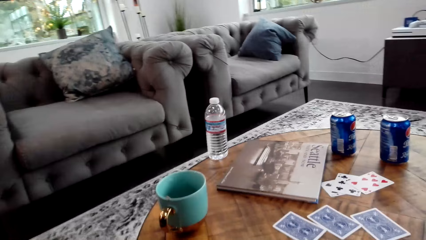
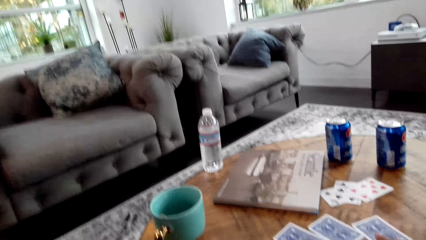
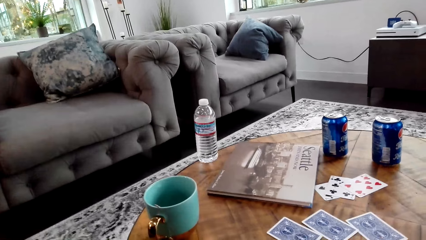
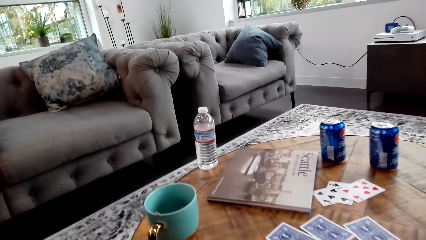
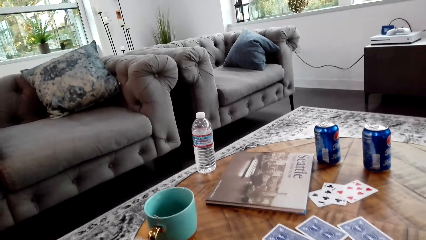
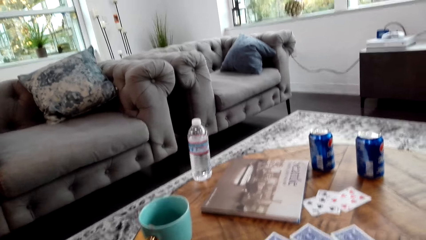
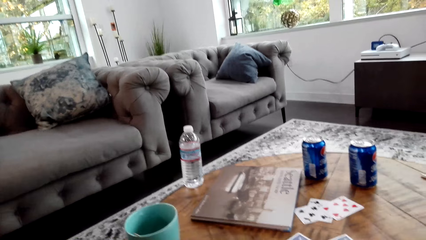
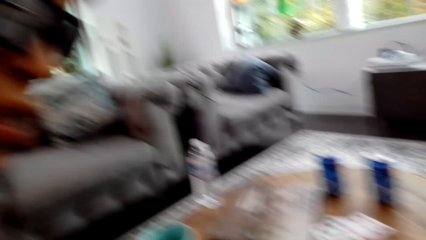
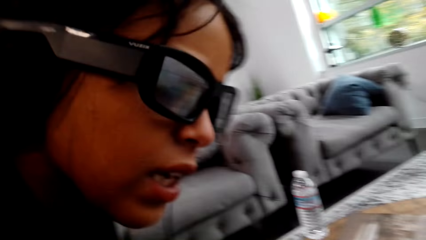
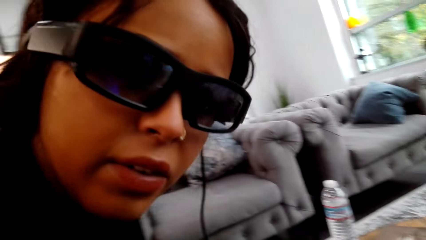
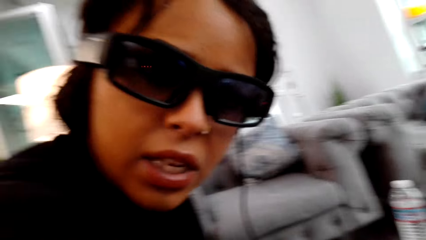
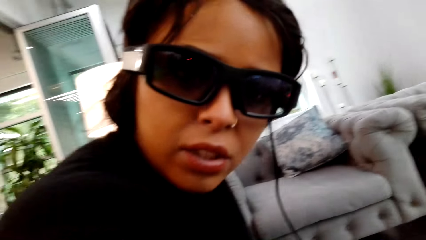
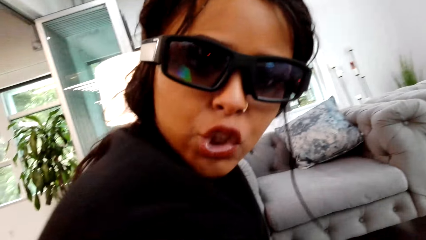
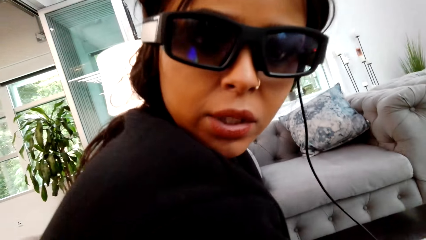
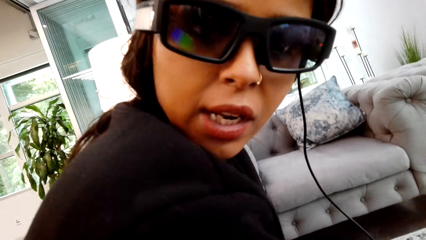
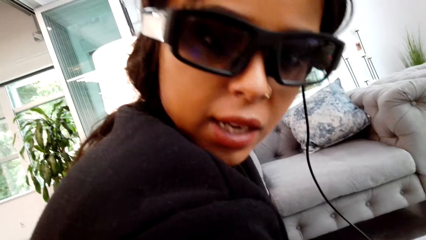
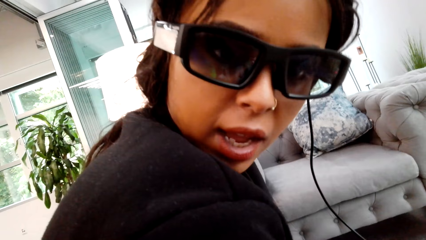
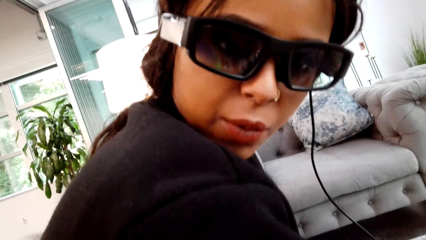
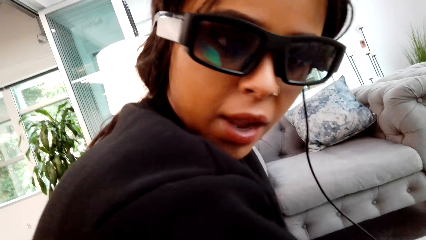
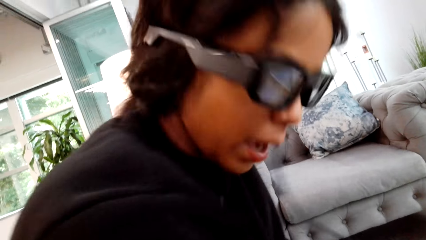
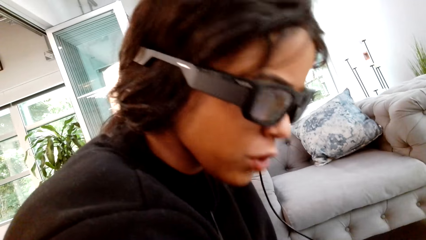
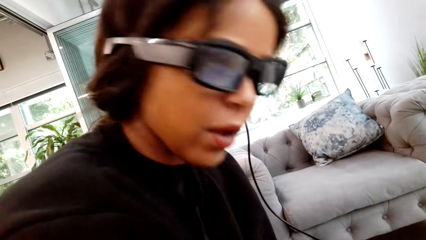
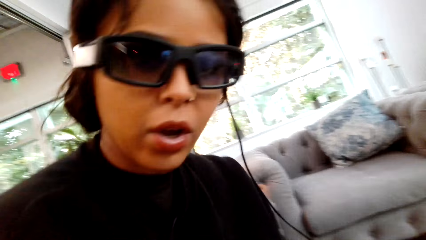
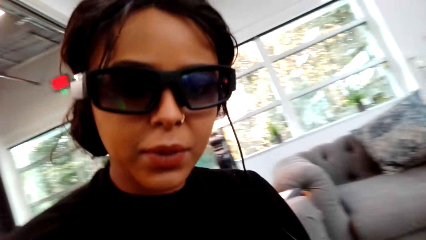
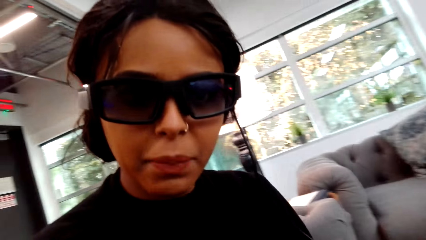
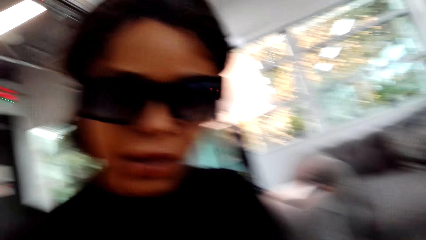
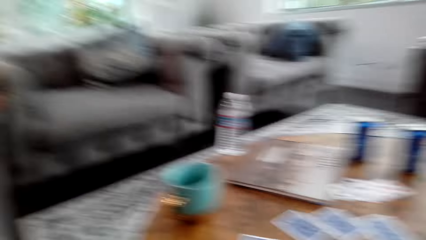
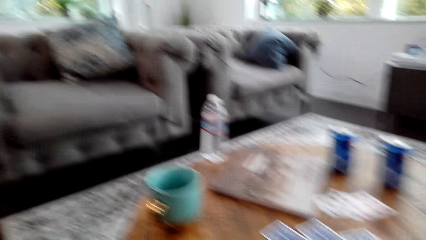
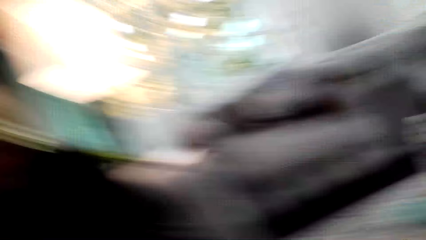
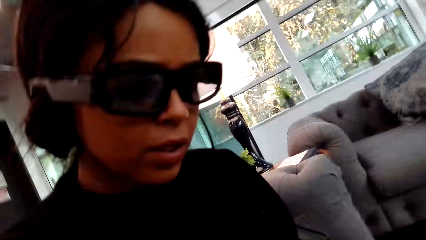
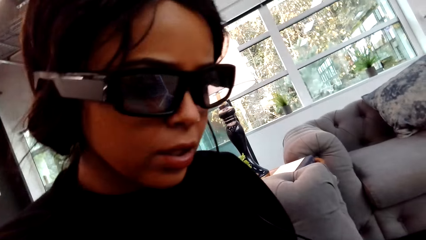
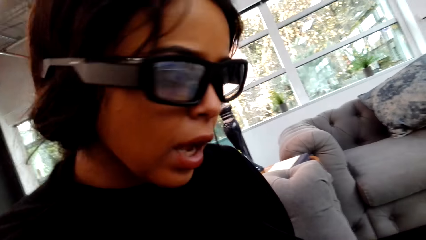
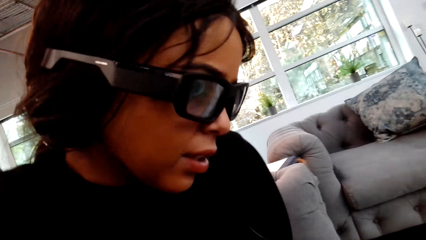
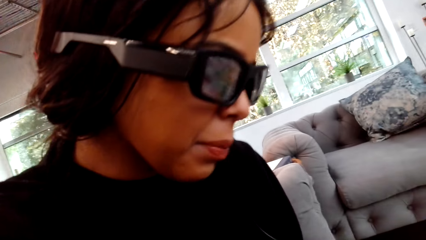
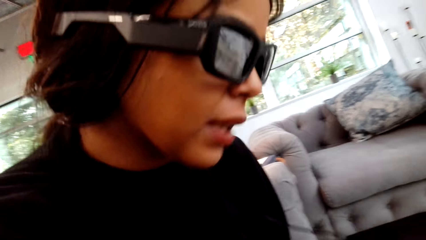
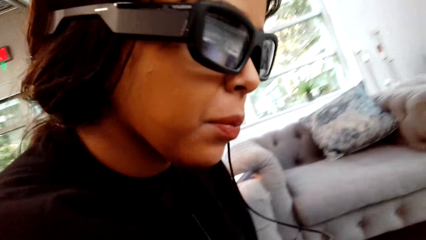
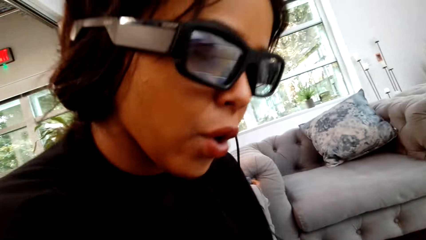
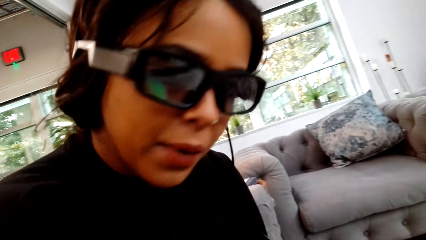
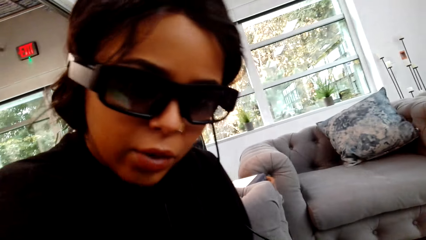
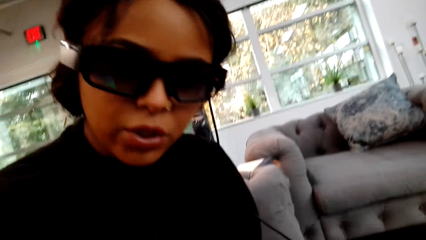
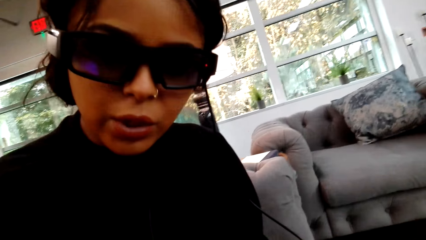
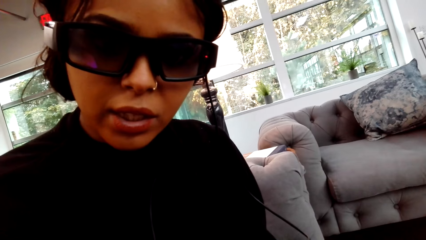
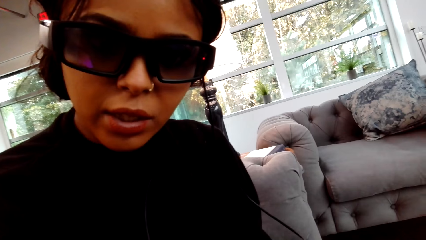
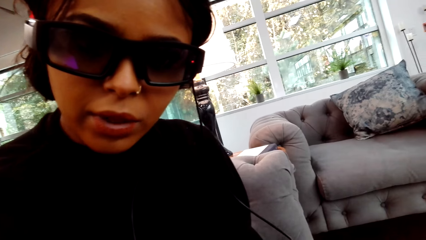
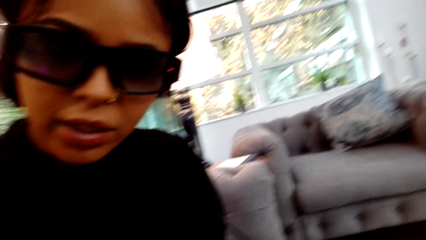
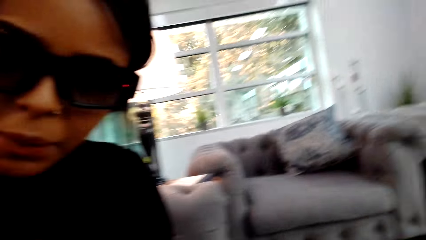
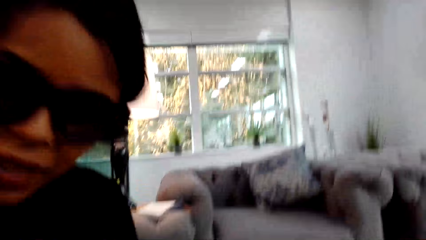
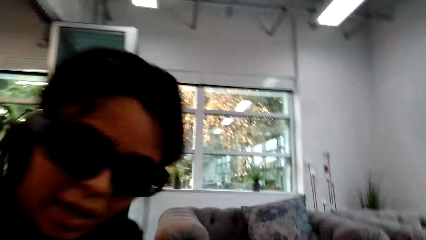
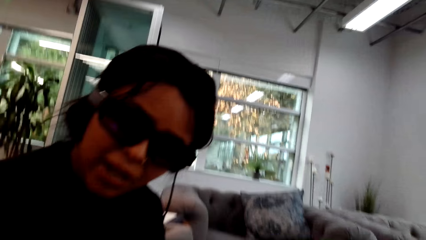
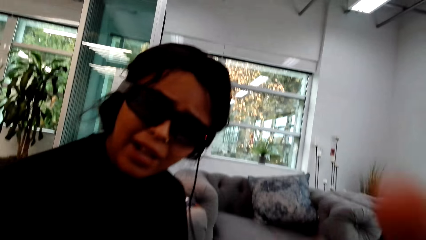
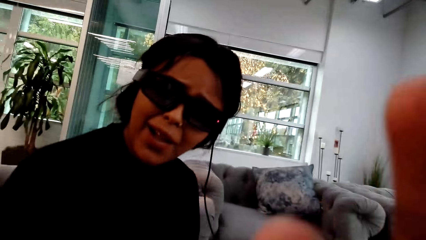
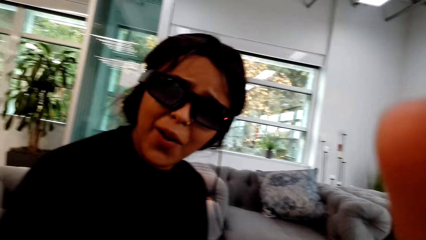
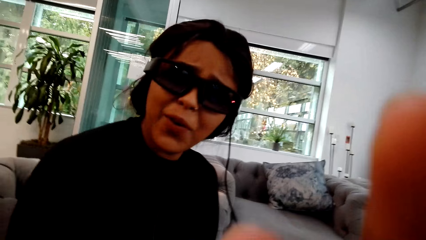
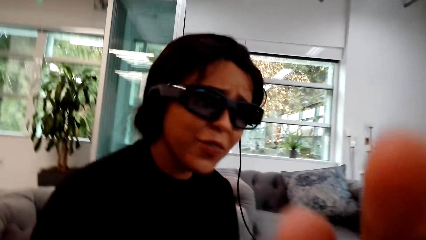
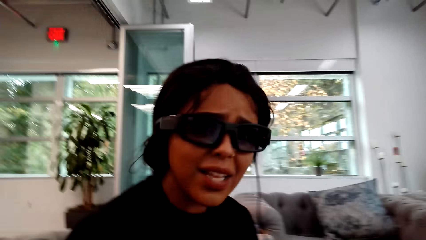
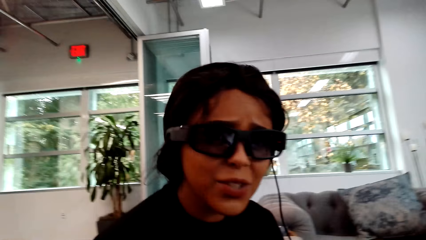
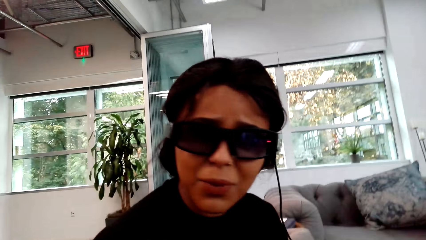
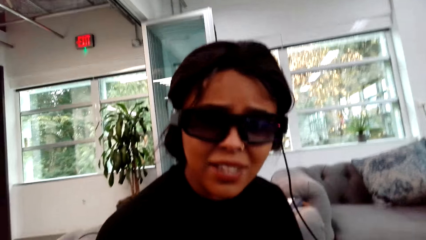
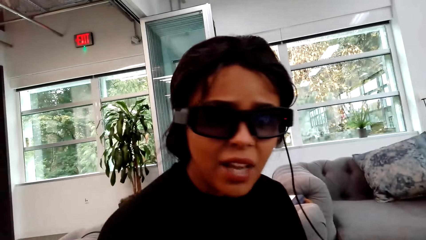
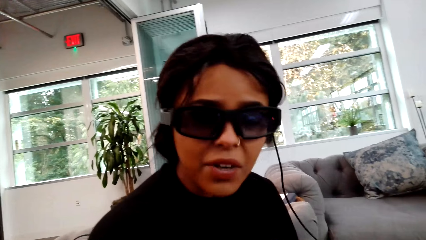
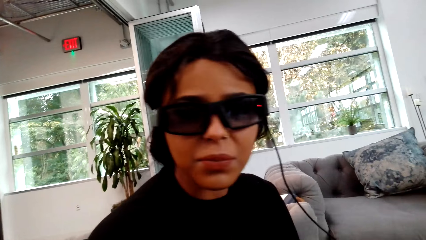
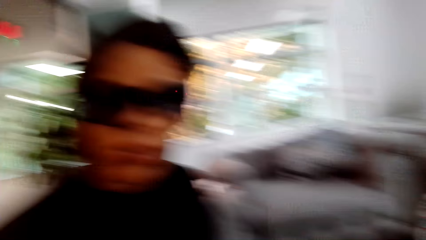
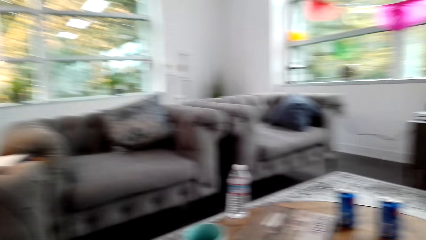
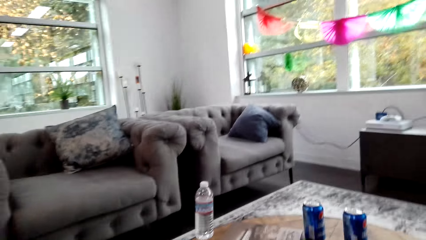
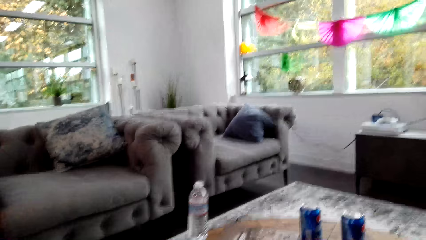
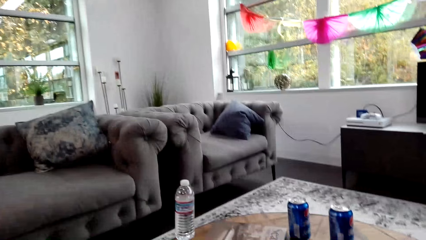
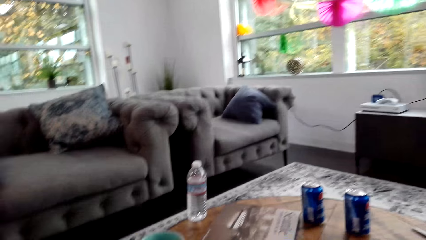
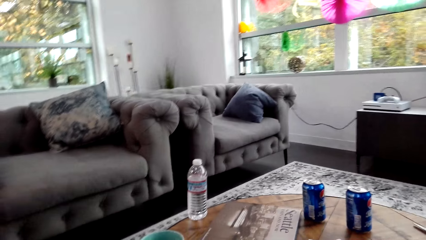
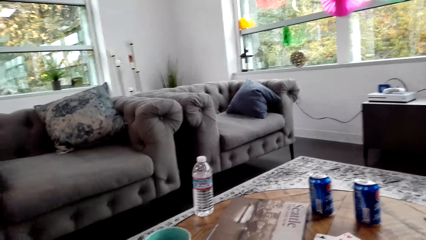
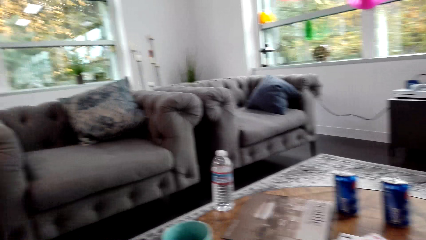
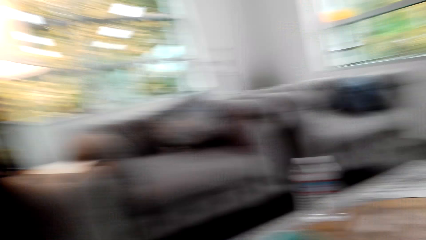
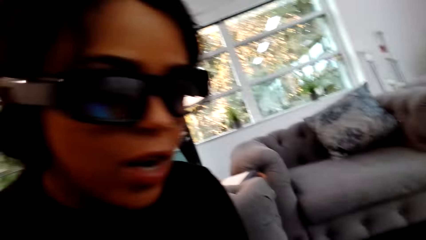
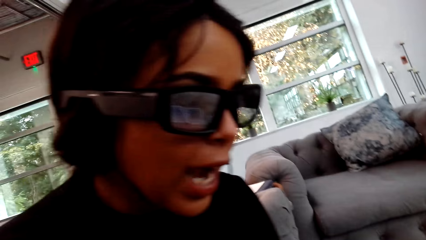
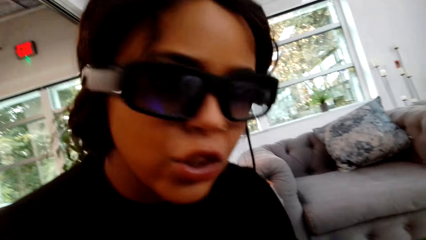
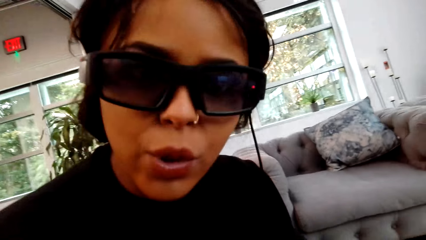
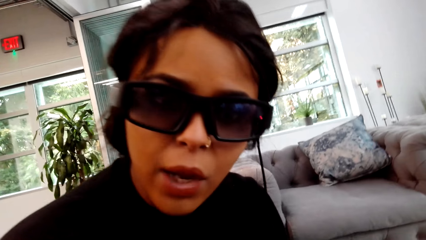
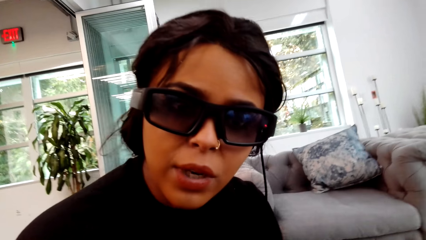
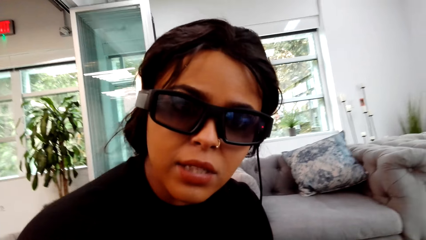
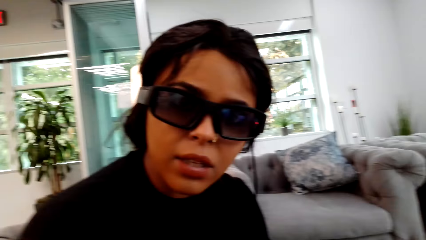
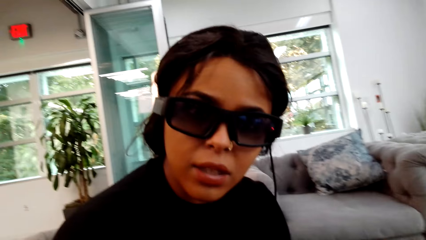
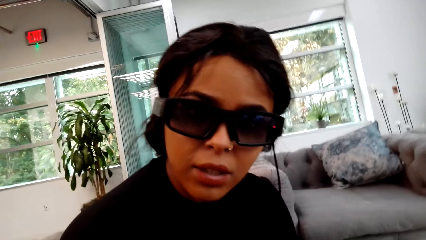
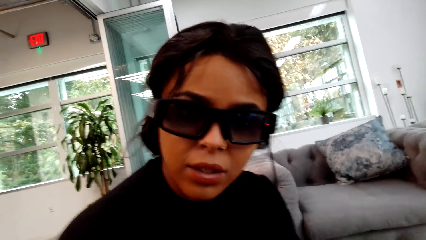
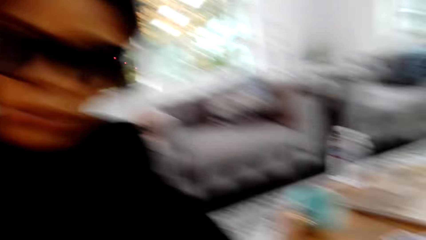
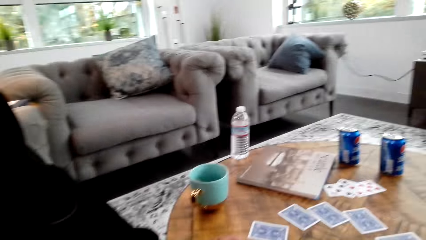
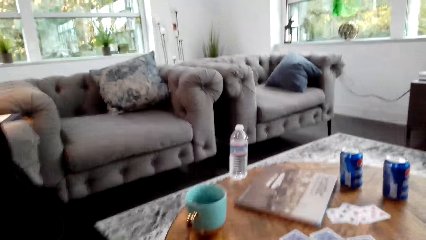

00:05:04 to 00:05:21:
The woman interacts with the camera wearer. She leans to the front. She moves her head. She moves her head again. She moves her right-hand shoulder. She moves her right-hand shoulder again. She moves her head. She moves her head again. She looks around the room. She lifts her shoulders. She moves her right hand. She lifts her shoulders. The camera wearer adjusts a camera. The woman shakes her head. She moves her head. The camera wearer looks around. The woman shakes her head. She moves her head. She moves her head again.
